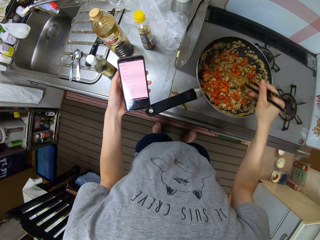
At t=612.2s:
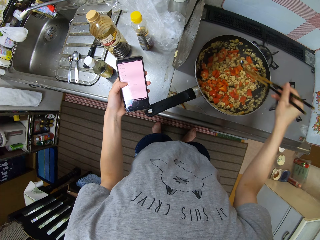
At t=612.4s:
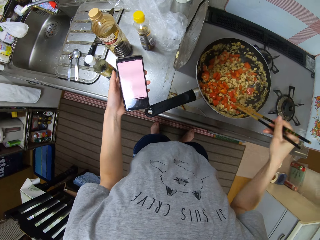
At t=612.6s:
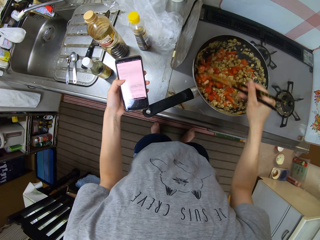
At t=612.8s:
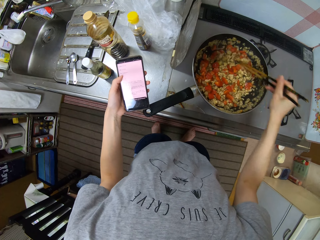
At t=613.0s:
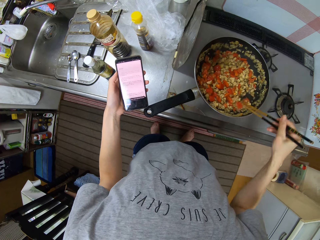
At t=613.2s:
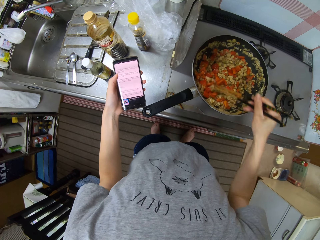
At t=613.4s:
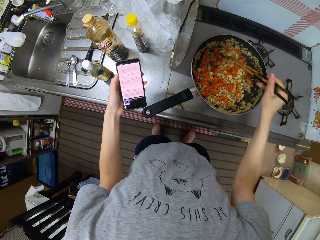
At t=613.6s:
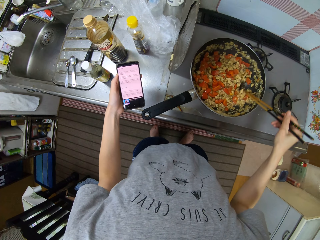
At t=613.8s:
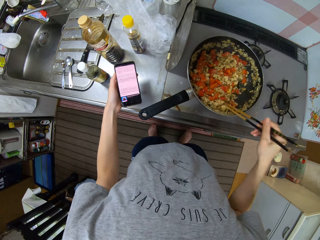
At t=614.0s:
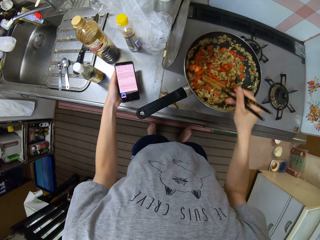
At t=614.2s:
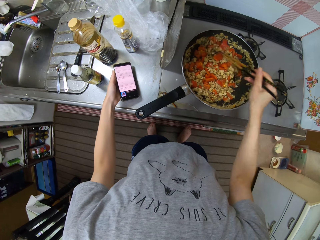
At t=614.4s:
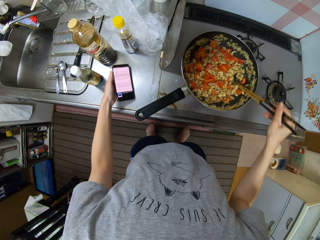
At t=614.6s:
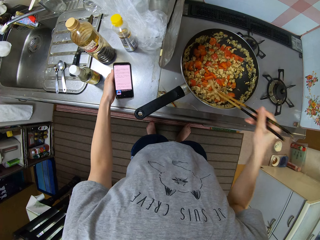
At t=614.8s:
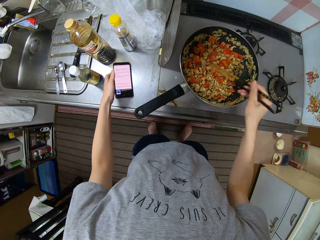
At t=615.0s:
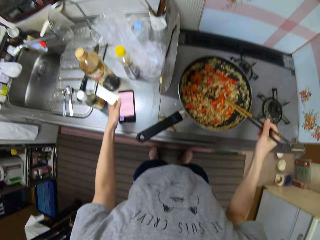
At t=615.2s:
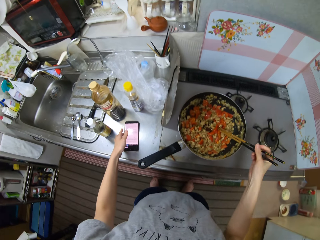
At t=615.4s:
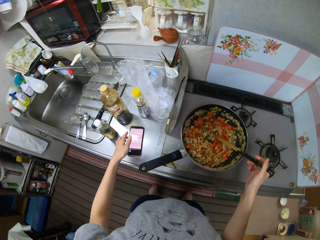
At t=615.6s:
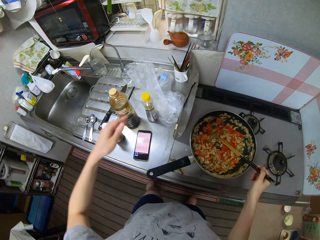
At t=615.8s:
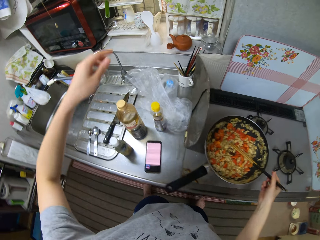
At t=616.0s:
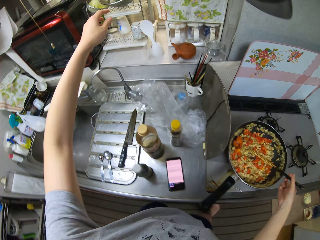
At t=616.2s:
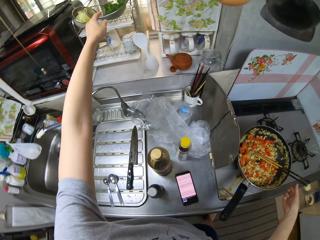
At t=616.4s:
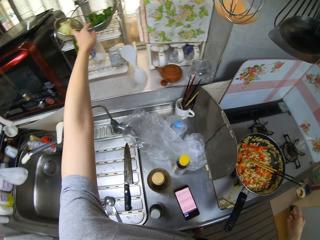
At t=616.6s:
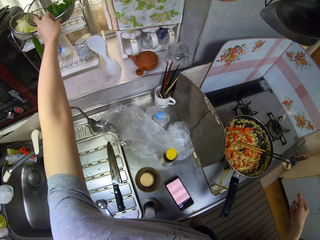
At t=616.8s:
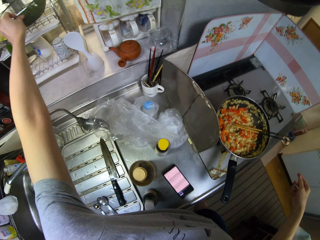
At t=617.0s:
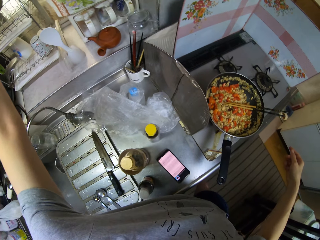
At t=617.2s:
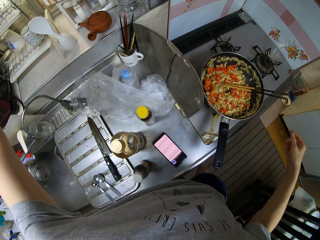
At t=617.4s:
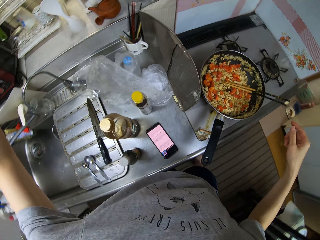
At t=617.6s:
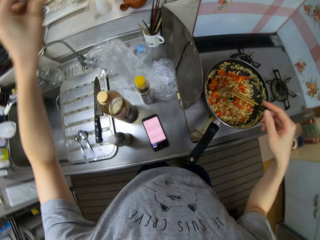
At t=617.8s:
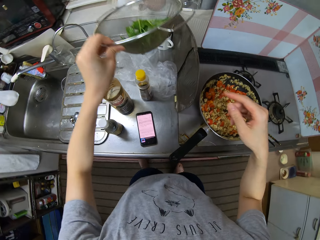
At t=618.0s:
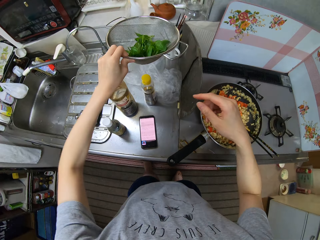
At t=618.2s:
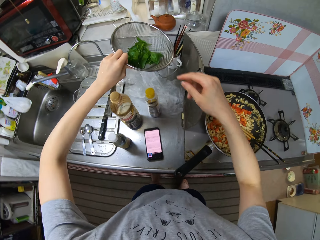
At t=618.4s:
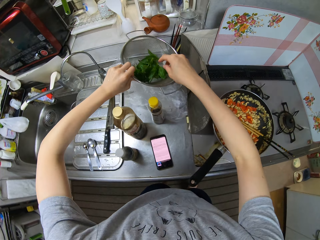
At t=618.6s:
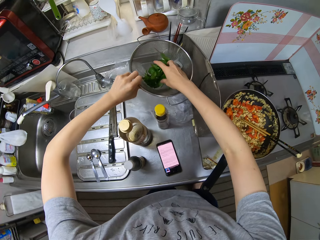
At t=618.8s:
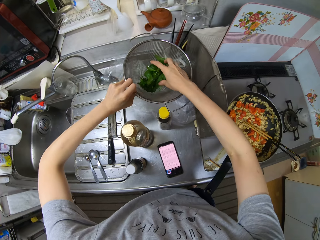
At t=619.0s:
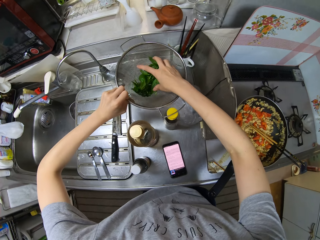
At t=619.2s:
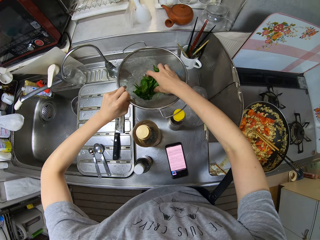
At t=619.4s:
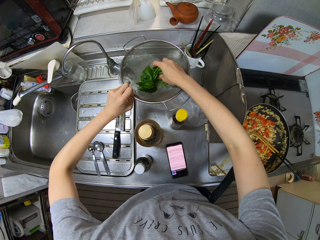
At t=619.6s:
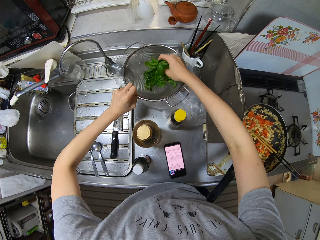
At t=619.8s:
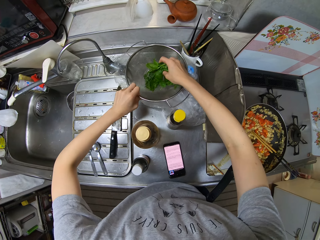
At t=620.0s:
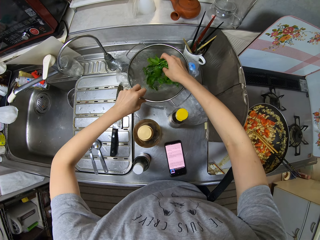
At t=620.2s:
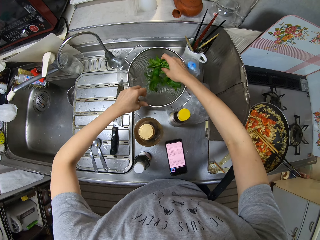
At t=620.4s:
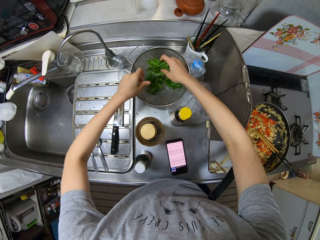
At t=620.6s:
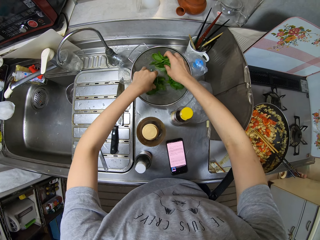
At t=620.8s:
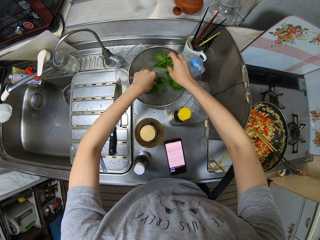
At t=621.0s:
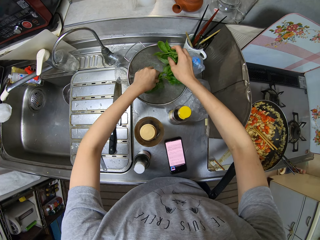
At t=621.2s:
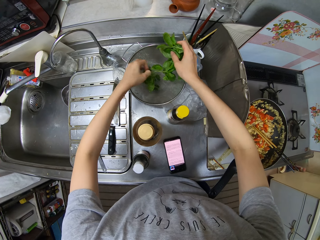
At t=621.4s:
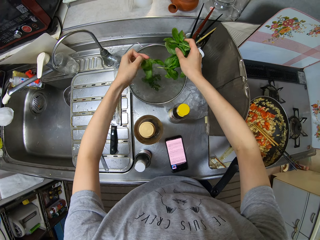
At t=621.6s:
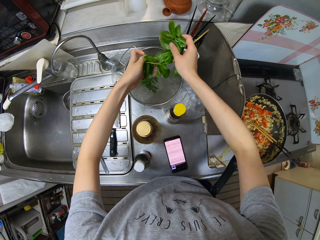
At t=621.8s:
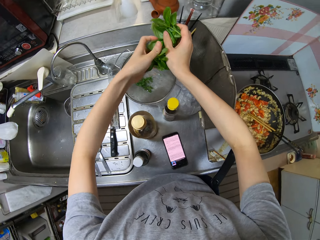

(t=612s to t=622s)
The camera wearer places the phone on the table. She picks up a colander from the window stool with her left hand. She picks out vegetables from the colander with her right hand. She places the colander on the table.

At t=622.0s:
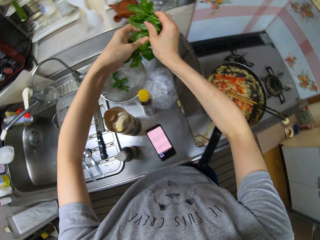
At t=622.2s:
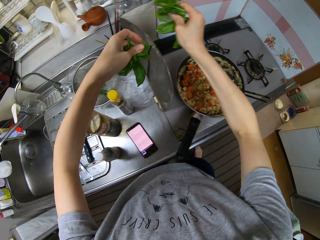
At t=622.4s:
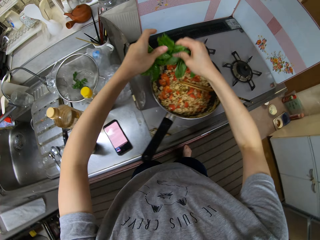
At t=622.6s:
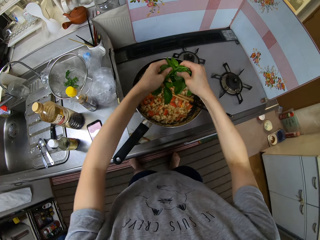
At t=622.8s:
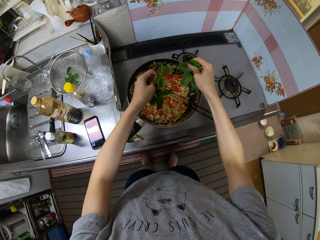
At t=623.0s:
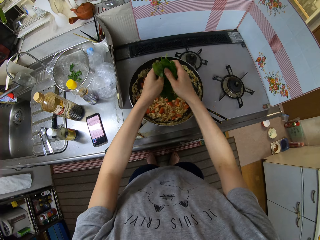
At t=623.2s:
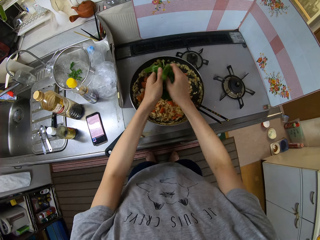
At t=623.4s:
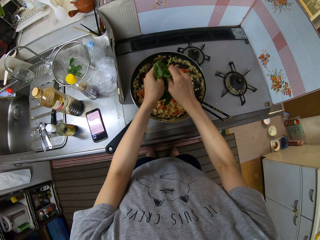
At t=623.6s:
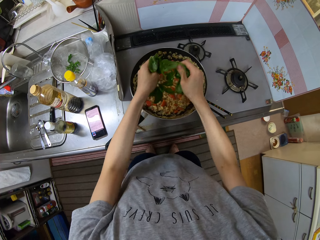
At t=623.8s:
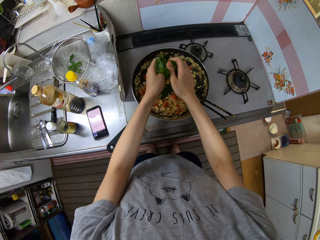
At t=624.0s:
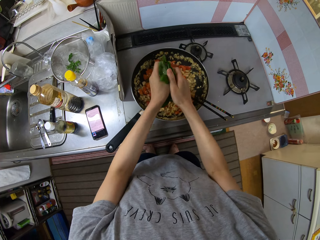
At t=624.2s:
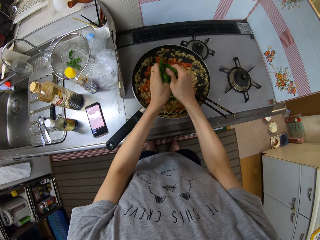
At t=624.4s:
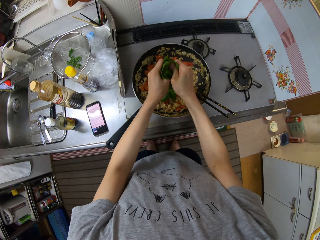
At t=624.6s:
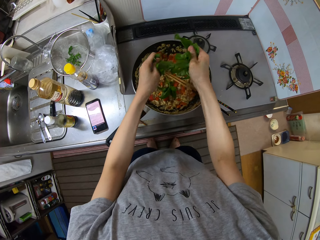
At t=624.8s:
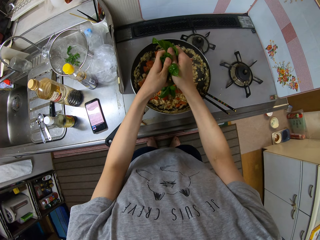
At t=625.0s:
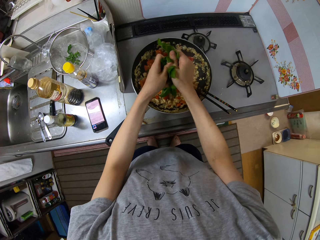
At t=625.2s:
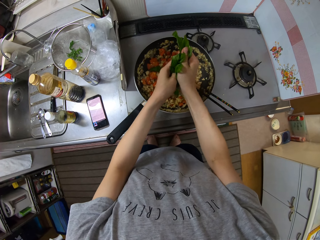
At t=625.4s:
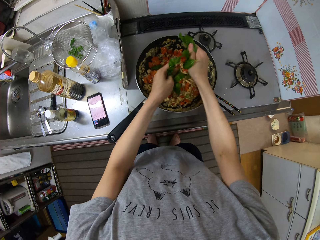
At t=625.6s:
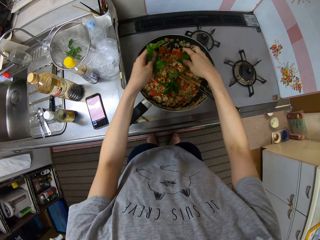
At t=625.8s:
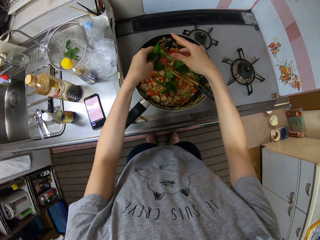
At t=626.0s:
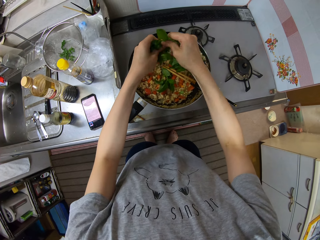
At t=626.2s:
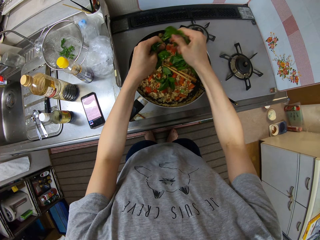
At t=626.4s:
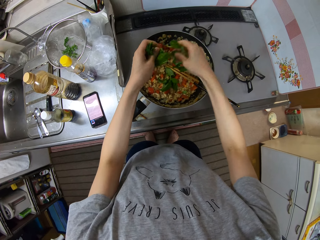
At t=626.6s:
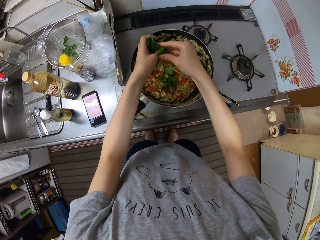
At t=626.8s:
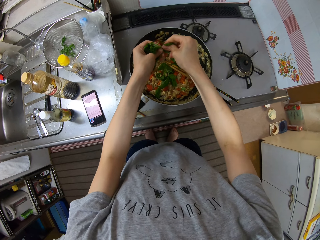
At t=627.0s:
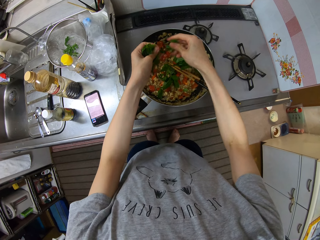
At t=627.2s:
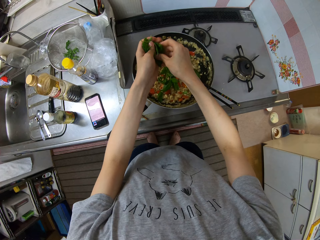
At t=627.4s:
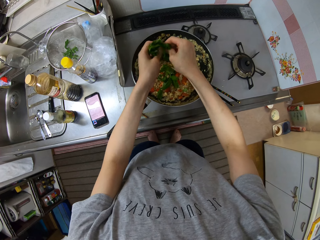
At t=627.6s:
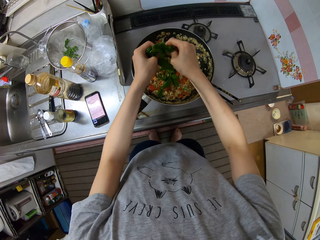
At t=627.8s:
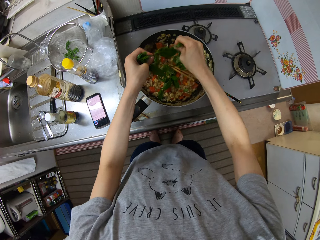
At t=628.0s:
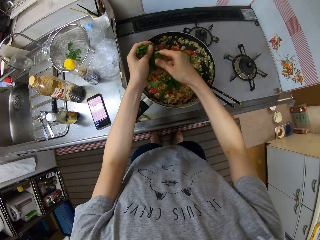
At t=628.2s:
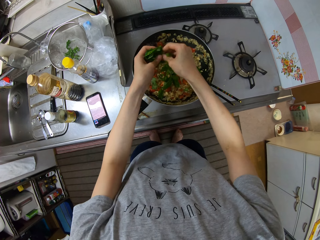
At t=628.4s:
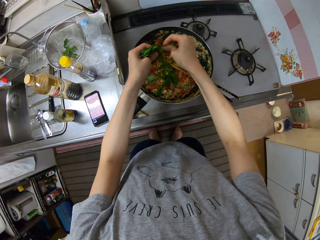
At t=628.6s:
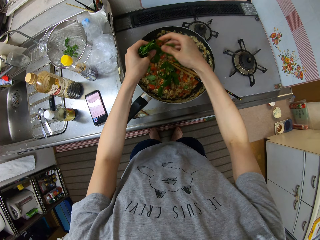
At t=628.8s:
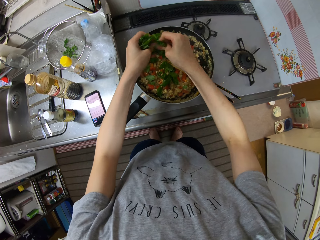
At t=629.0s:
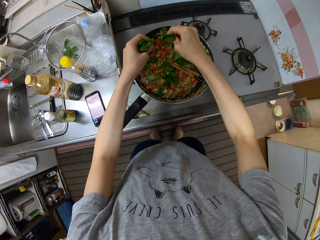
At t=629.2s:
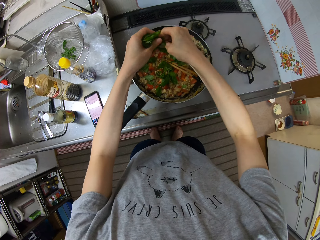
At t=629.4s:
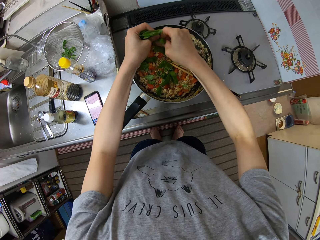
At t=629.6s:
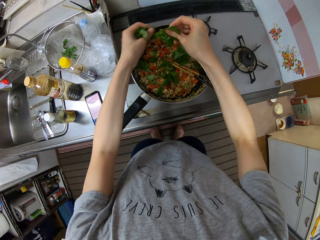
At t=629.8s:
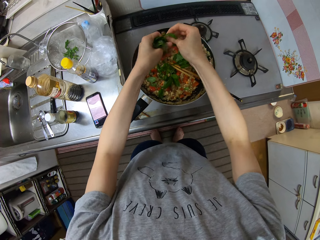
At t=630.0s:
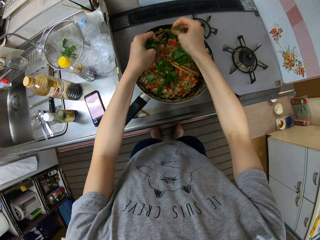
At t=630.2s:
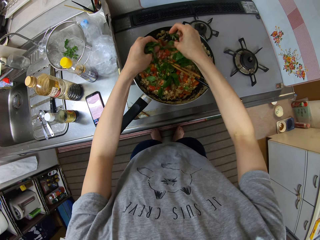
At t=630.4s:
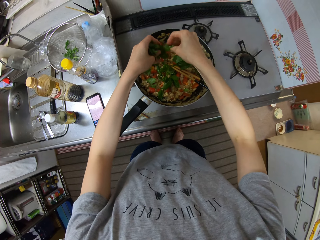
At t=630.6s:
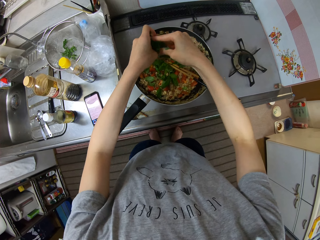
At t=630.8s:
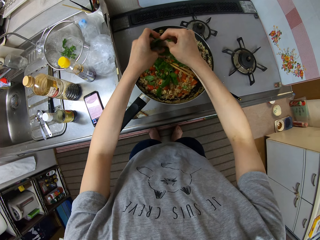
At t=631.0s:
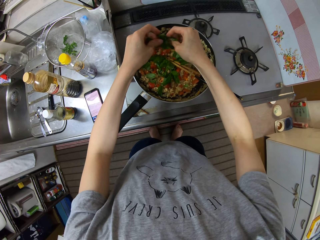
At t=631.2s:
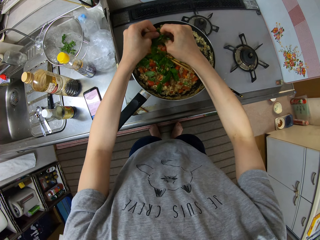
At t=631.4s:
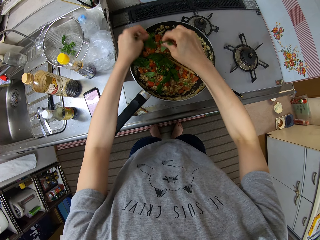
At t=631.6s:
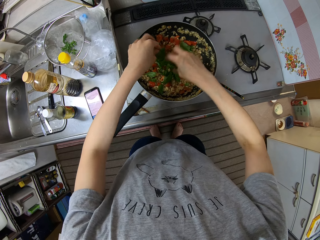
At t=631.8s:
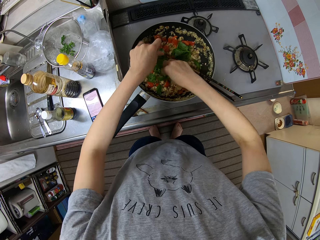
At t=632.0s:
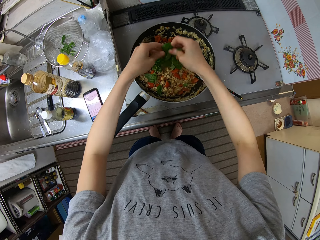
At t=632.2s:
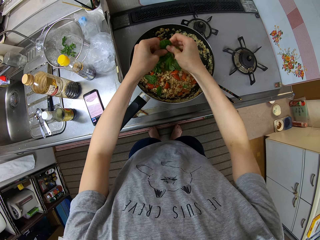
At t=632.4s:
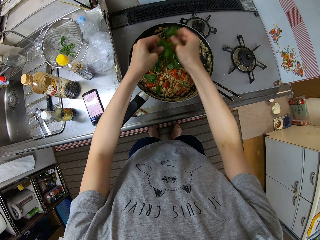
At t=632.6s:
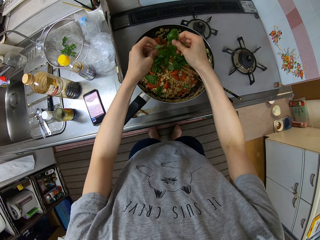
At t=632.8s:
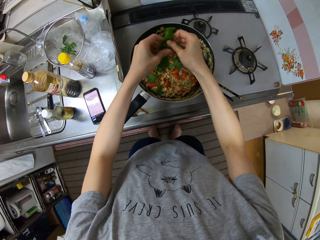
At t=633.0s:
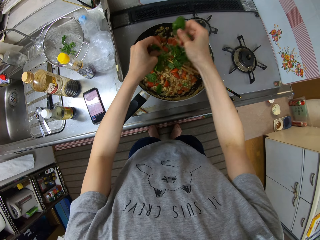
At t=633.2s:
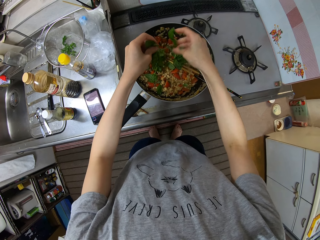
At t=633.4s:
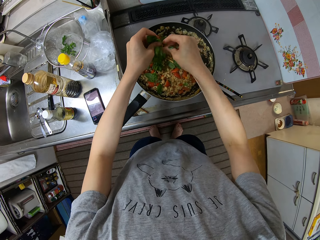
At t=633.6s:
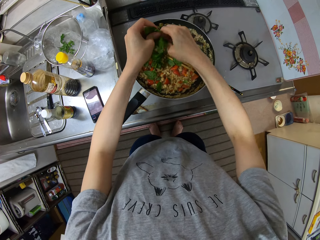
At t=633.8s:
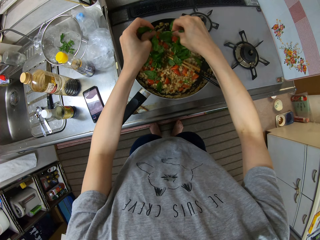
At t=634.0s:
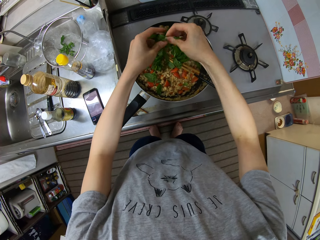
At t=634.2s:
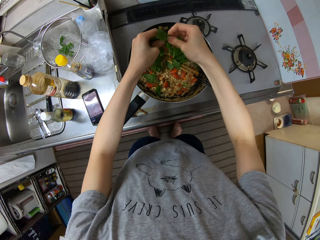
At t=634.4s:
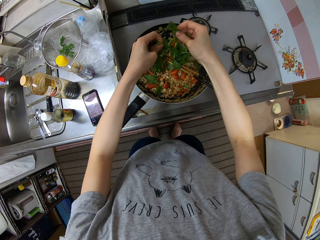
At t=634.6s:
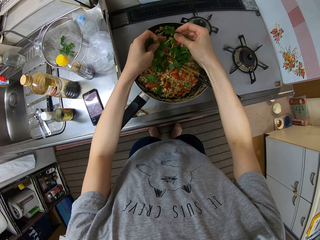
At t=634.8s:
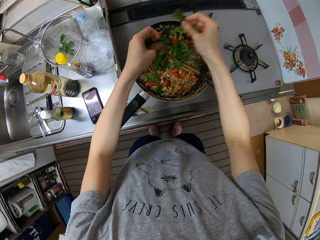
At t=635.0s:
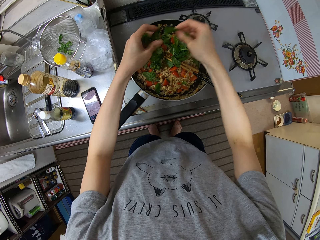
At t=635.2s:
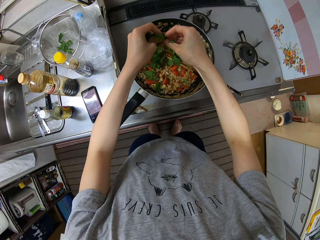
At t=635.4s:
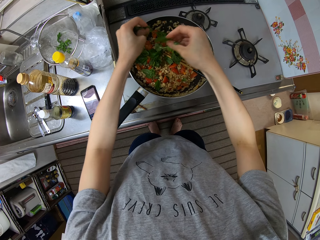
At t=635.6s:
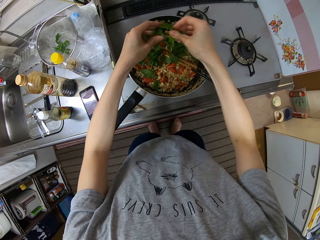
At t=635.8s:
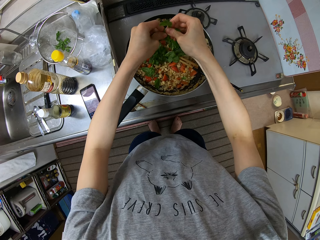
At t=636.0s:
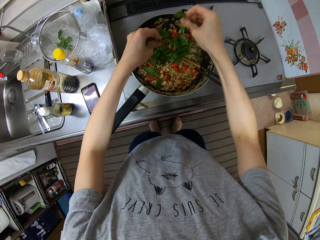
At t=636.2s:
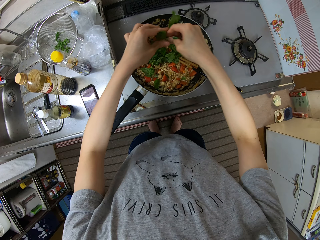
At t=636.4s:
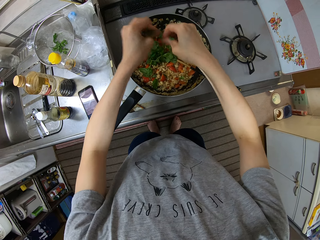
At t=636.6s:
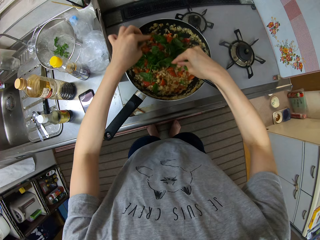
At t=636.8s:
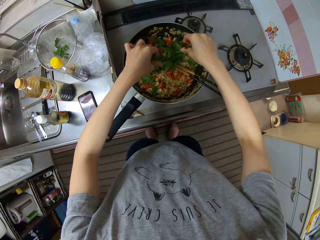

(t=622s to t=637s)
The camera wearer cuts the vegetables into small pieces into the food in the frying pan with both hands. She puts the vegetables in the cooking pan. She cuts the vegetables into small pieces with her hands.
